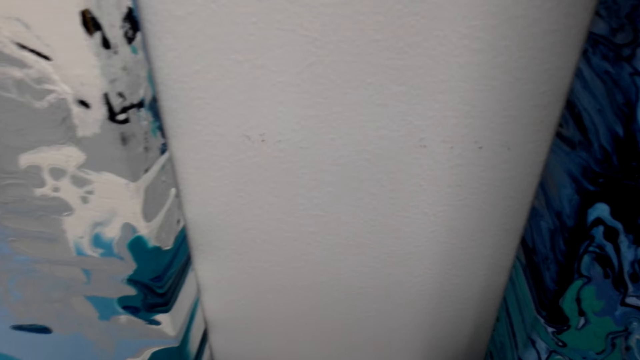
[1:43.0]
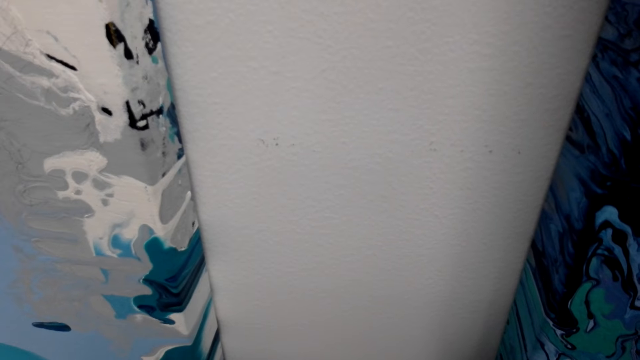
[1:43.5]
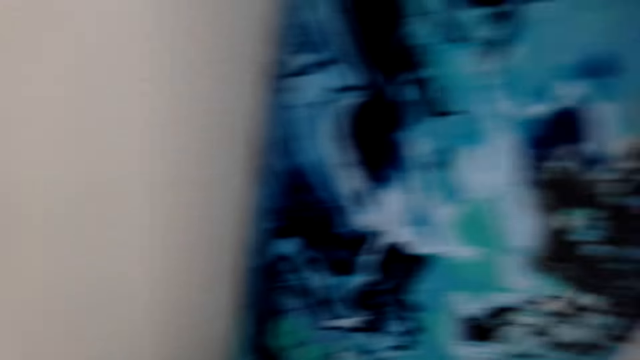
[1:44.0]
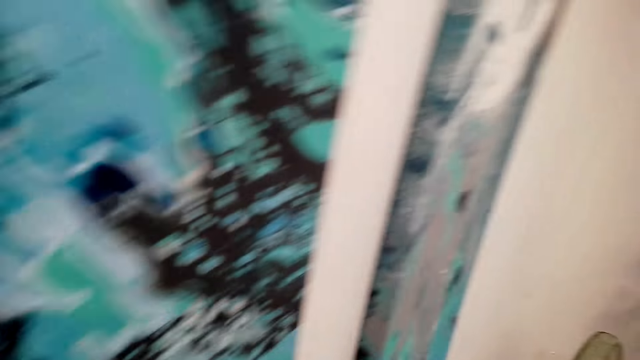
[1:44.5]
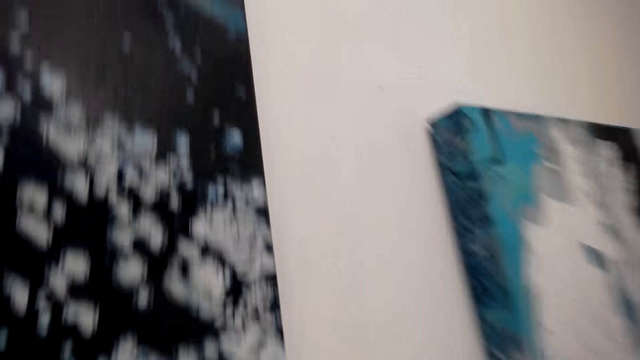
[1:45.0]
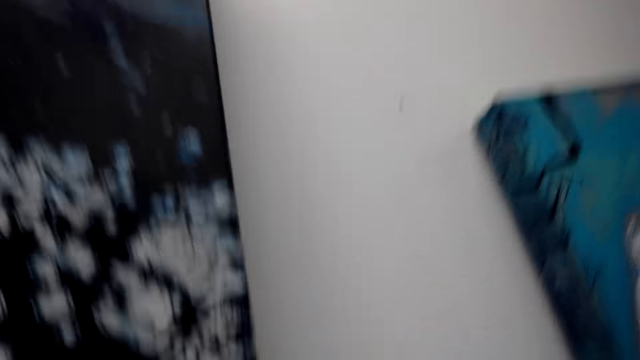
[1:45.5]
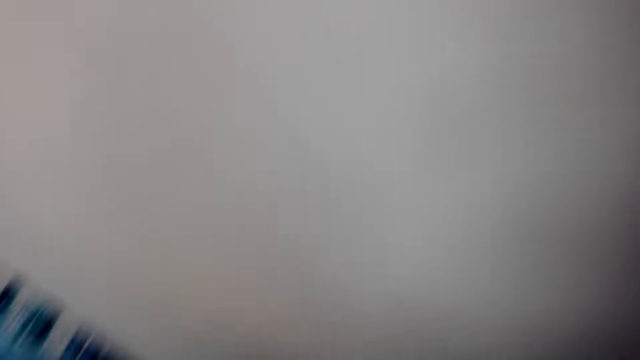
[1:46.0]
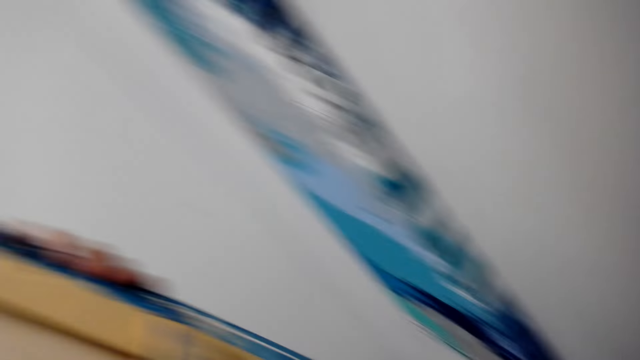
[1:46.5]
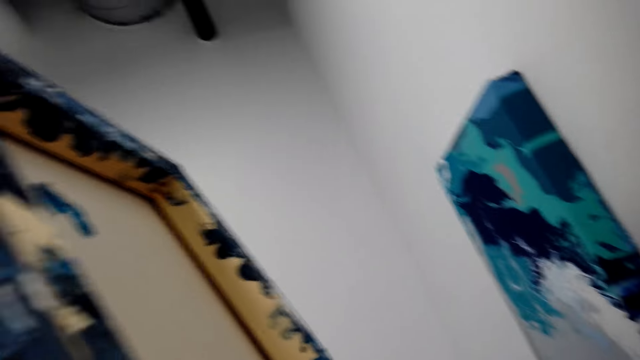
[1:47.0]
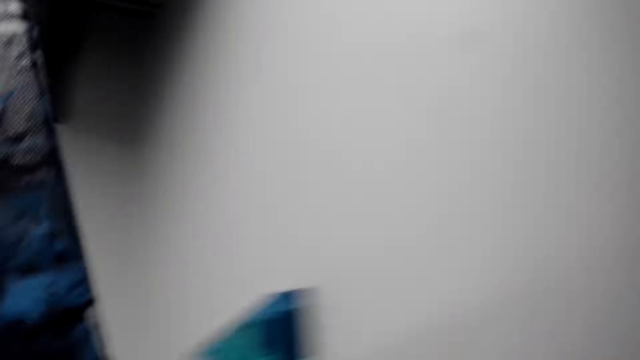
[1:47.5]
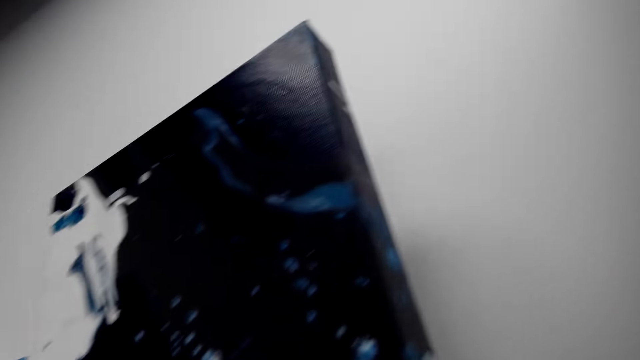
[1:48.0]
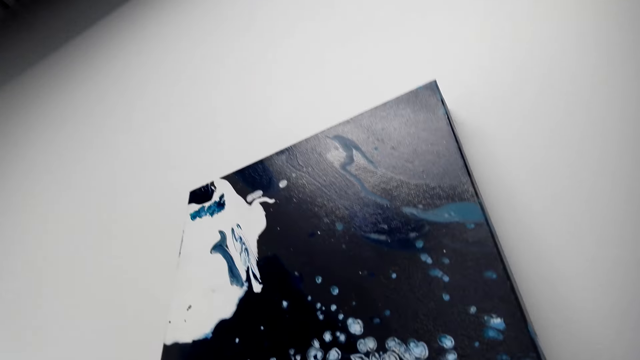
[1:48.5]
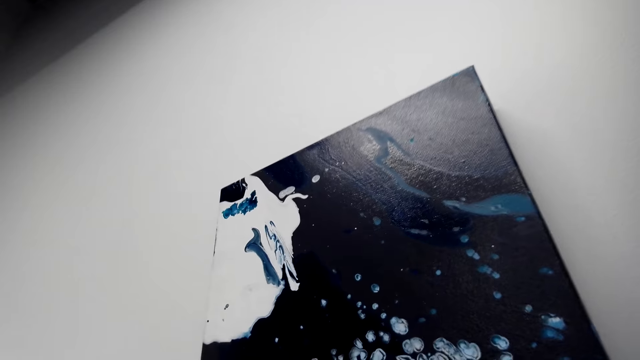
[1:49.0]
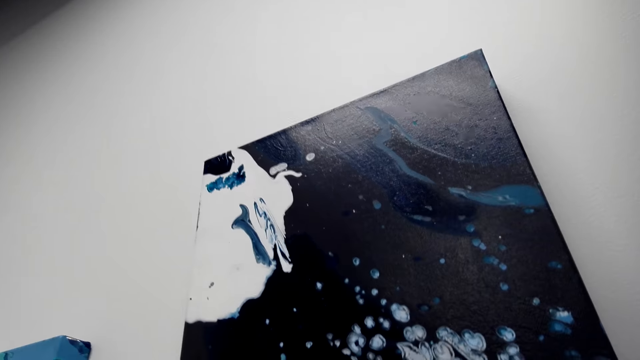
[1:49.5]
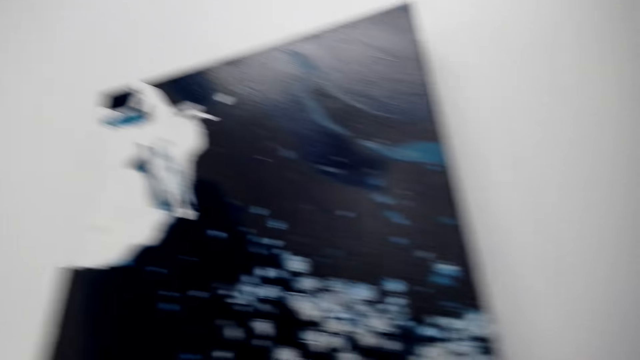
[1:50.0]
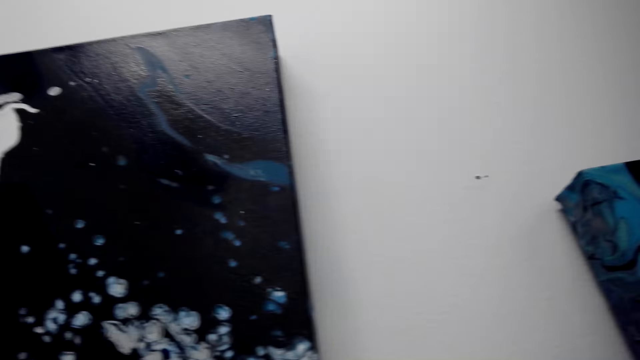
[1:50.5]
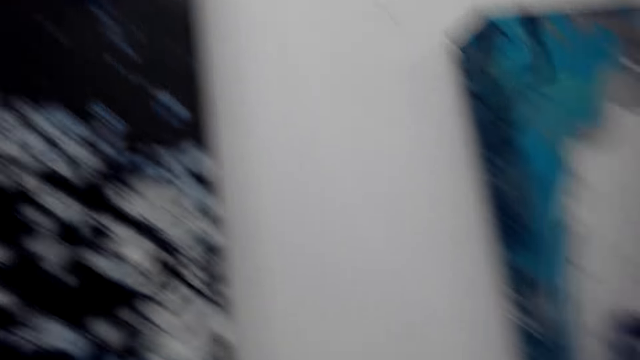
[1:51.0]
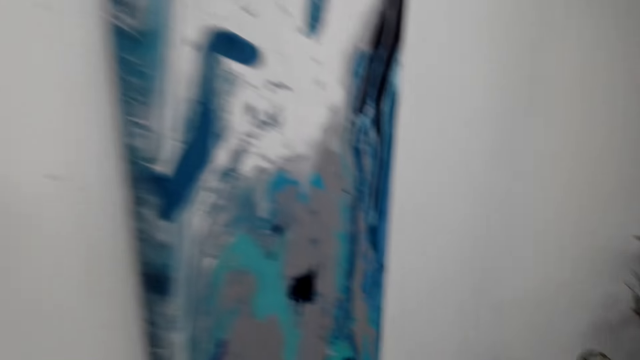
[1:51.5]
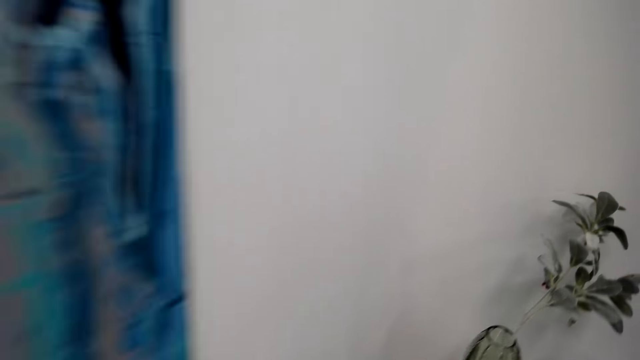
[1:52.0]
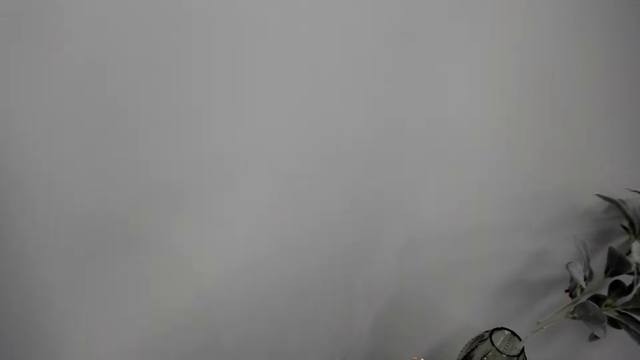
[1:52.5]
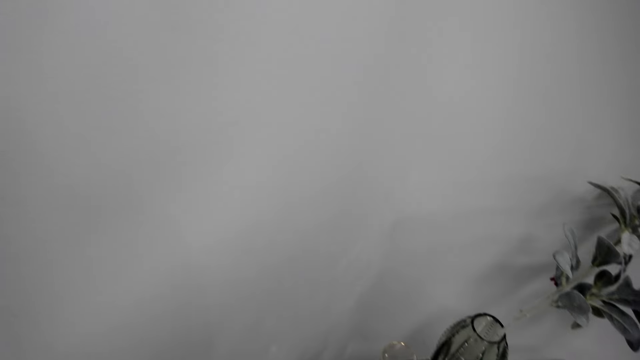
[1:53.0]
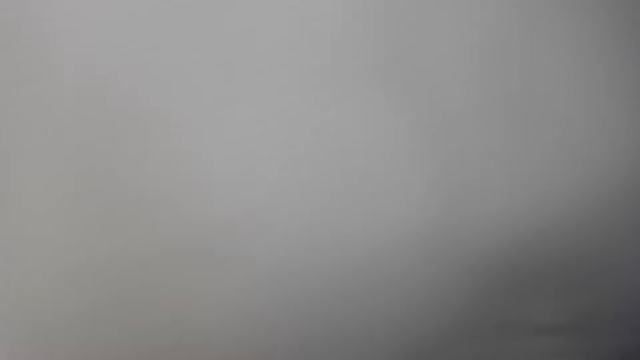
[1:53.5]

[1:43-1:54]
The camera wearer picks up a picture on the wall. They hold wall art. They hang the picture on the wall.

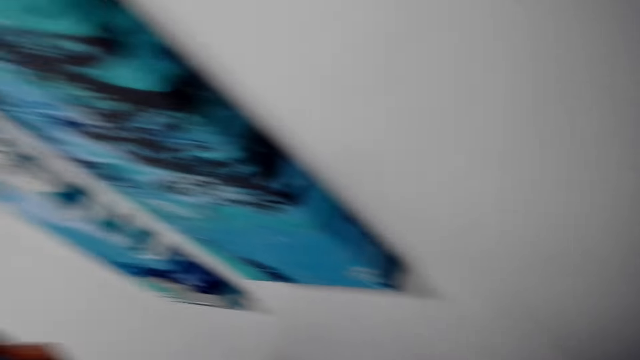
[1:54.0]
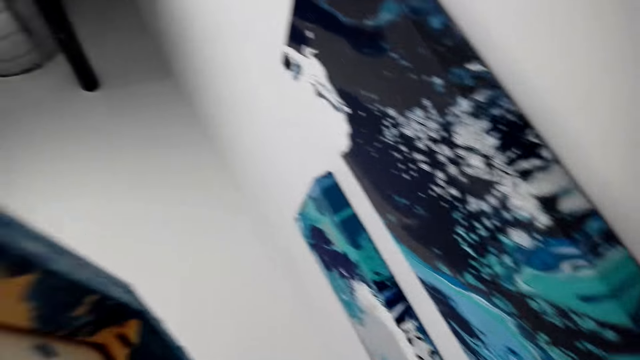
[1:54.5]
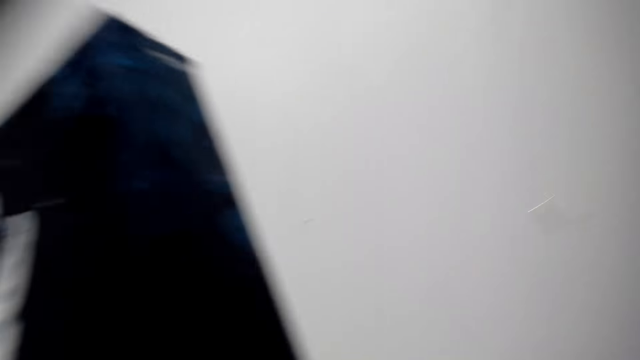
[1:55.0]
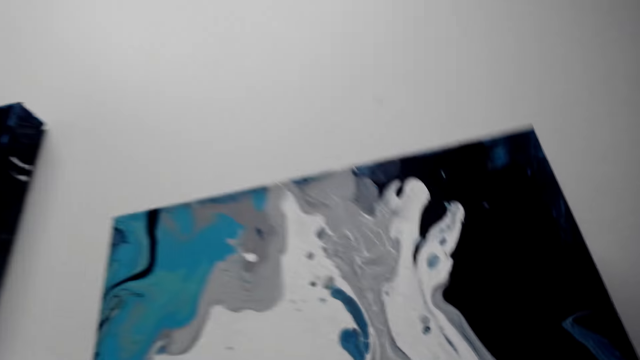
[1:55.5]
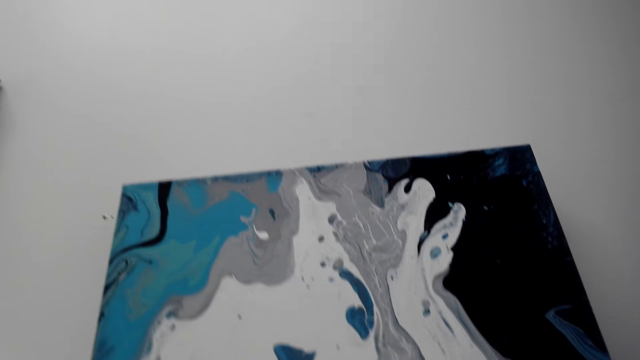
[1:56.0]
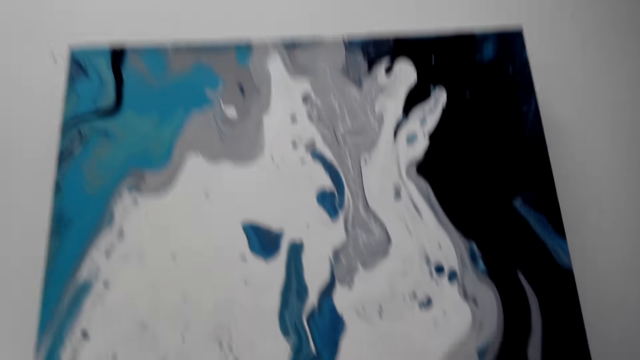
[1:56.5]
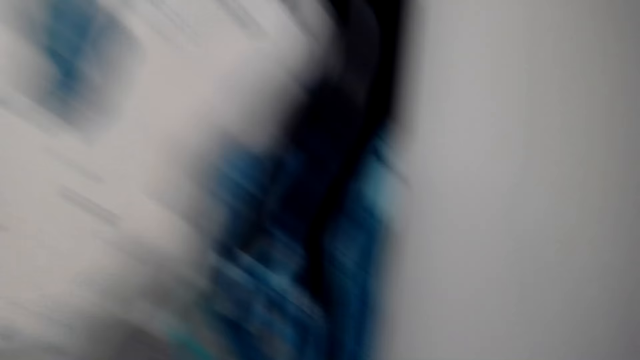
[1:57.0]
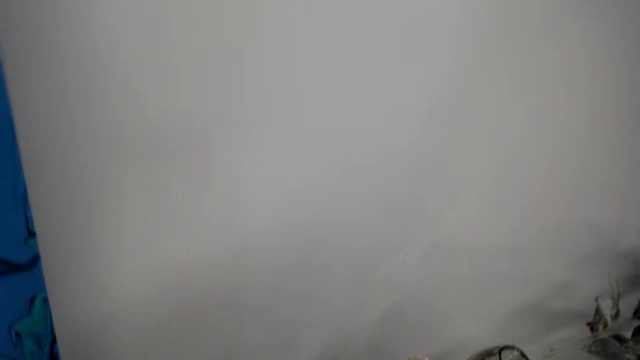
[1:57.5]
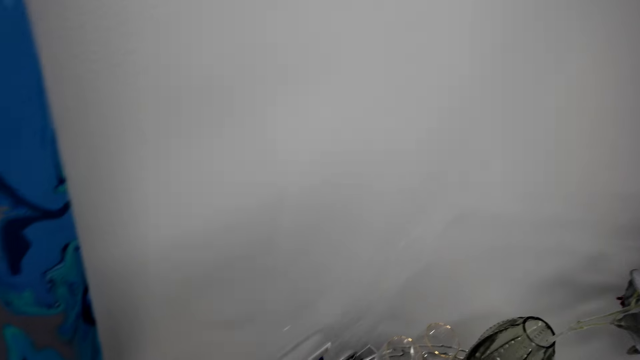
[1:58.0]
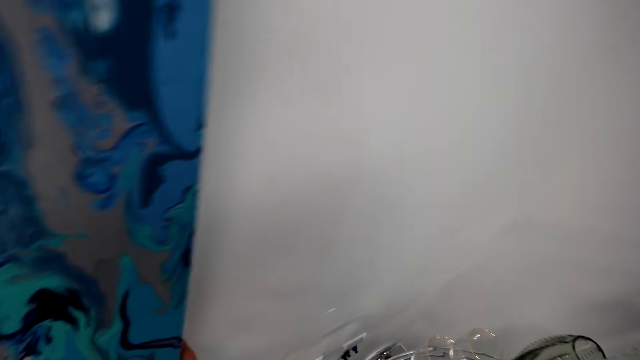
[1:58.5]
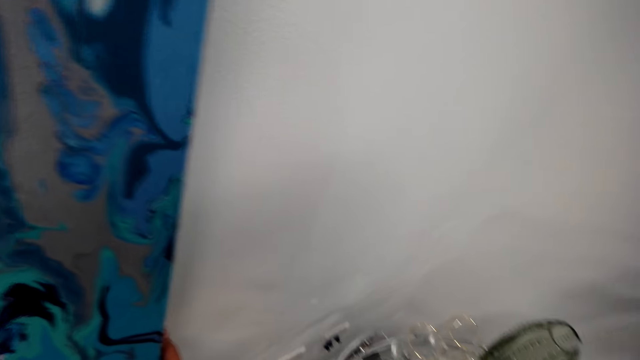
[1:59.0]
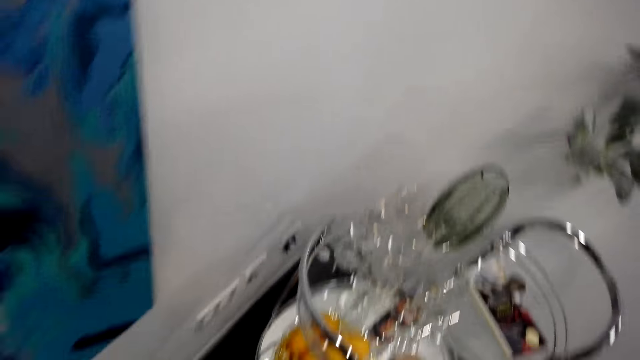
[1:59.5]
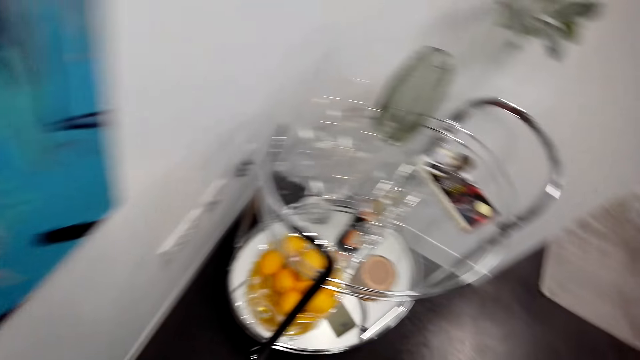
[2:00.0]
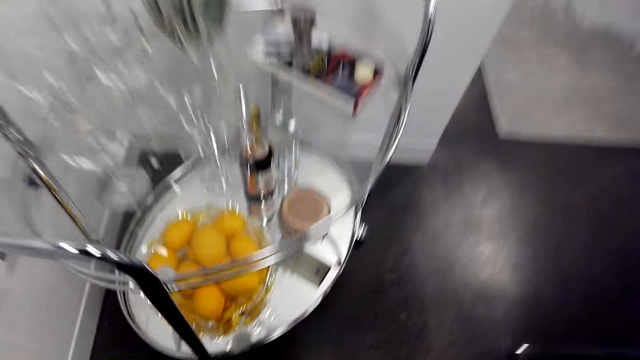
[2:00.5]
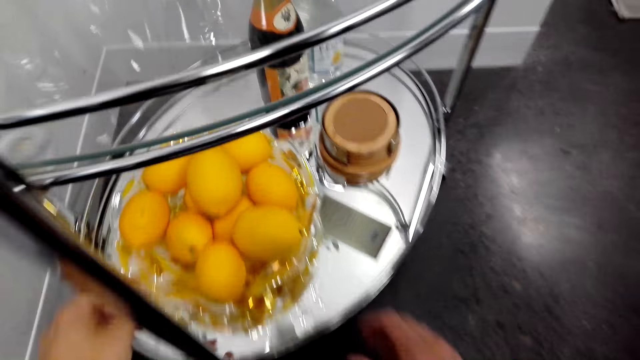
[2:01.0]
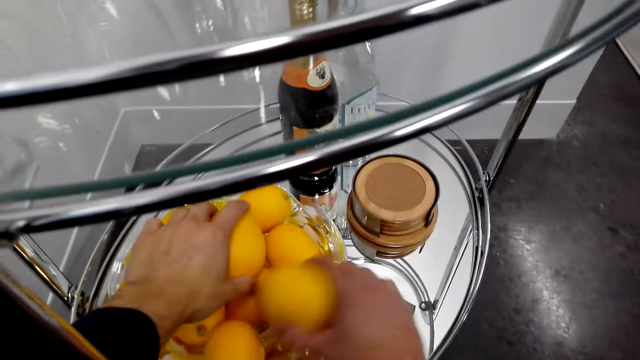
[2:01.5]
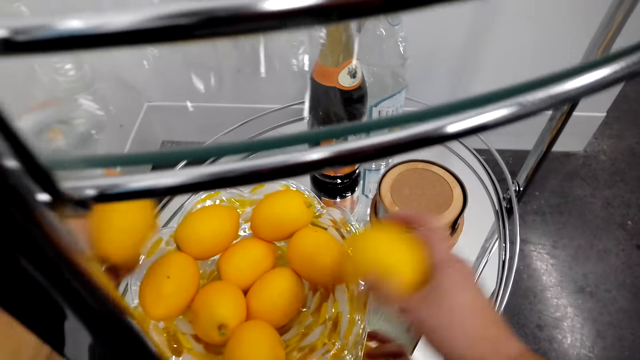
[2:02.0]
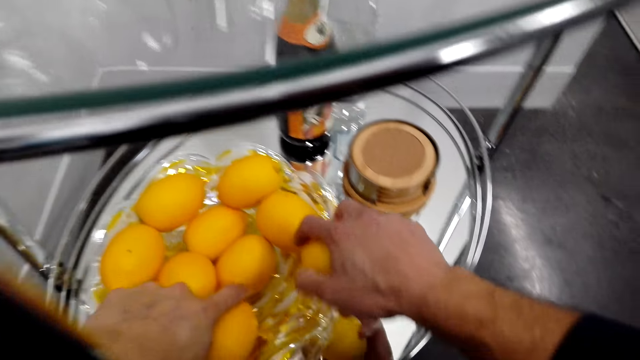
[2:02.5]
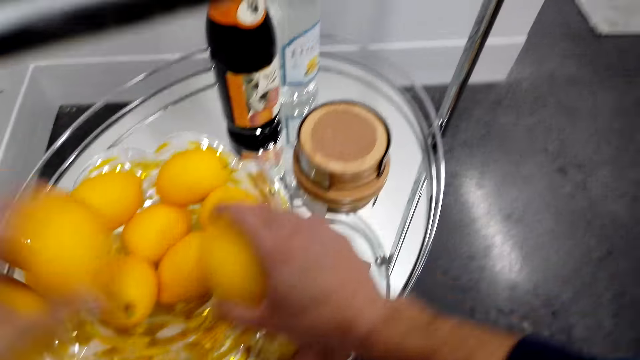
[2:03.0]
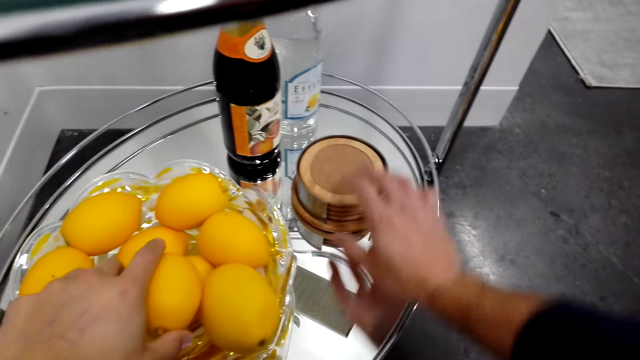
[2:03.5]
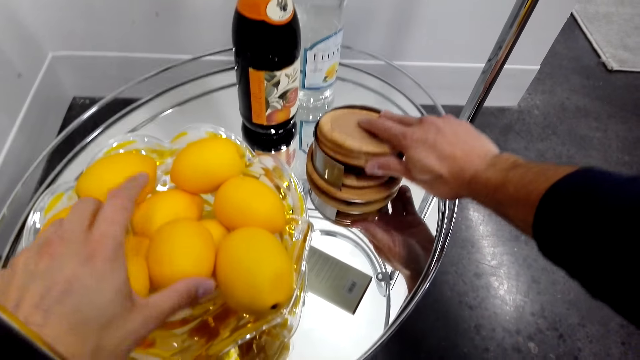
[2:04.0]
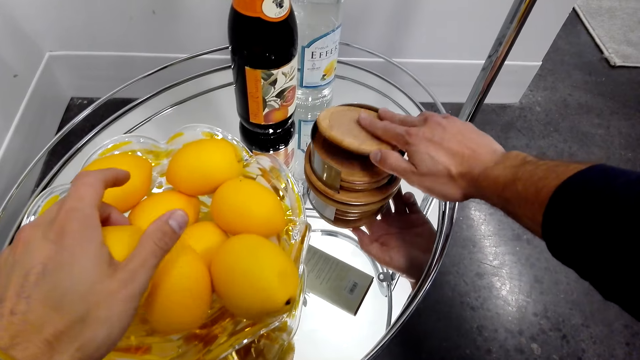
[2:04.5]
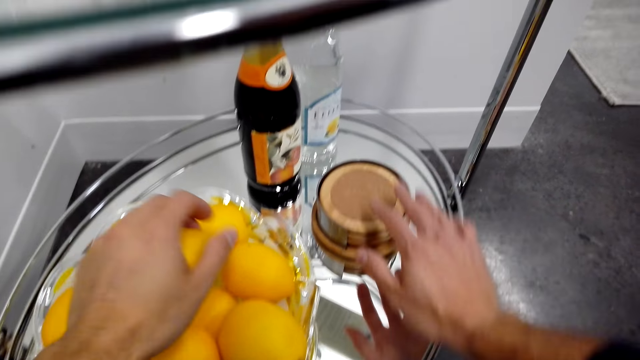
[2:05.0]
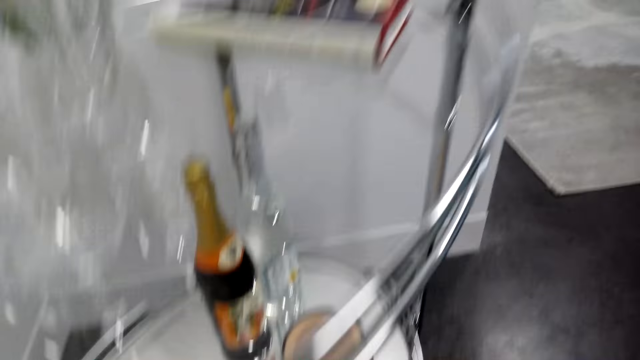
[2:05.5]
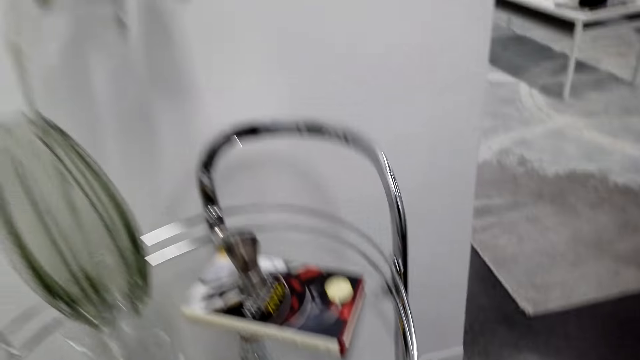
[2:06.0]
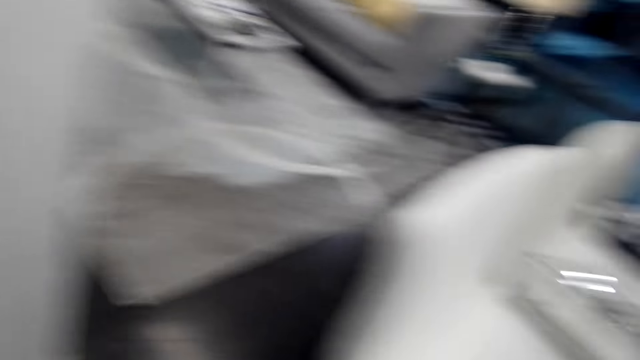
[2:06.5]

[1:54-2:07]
The camera wearer hangs another picture on the wall. They pick up lemons with hands. They put down the lemons. They hold a wood plate. They move pieces of wood.
